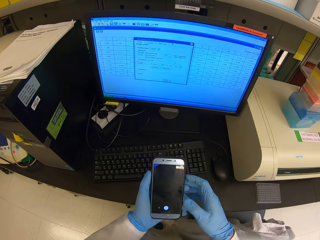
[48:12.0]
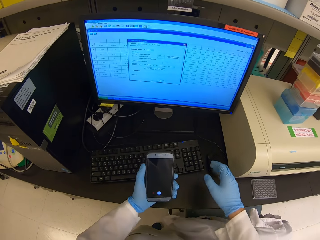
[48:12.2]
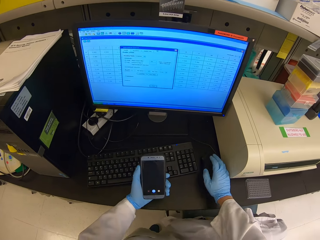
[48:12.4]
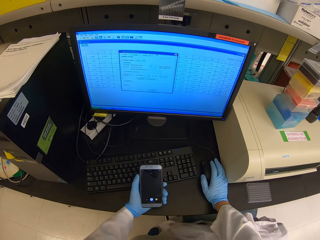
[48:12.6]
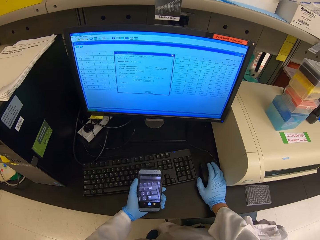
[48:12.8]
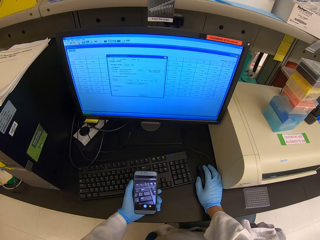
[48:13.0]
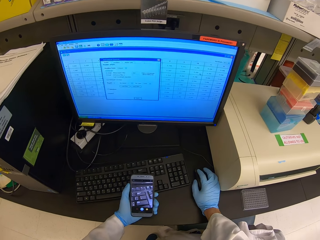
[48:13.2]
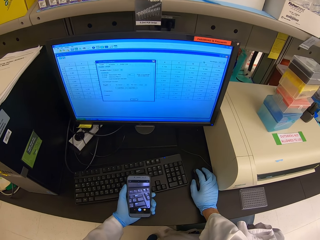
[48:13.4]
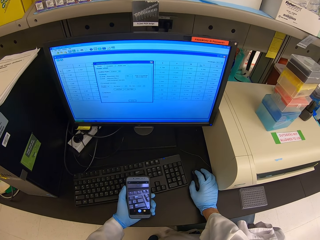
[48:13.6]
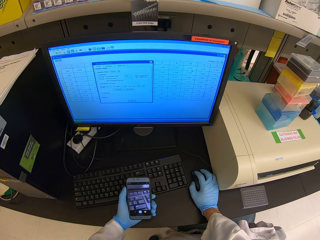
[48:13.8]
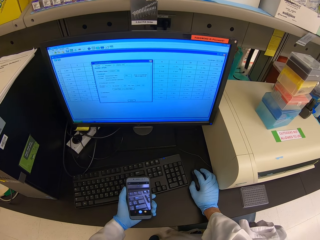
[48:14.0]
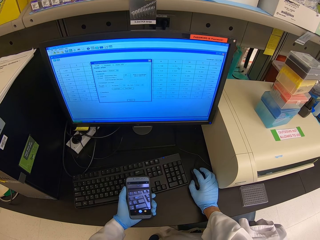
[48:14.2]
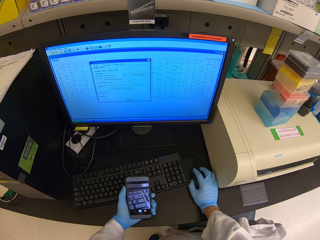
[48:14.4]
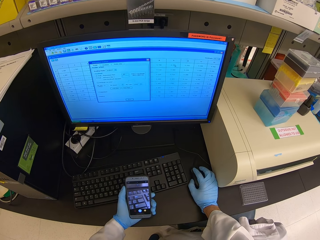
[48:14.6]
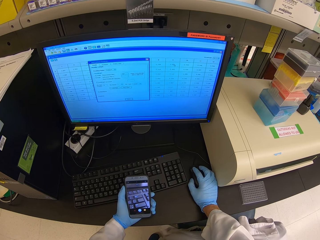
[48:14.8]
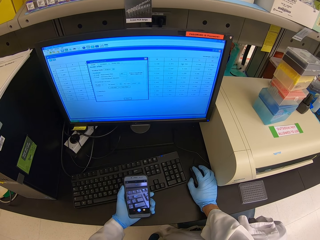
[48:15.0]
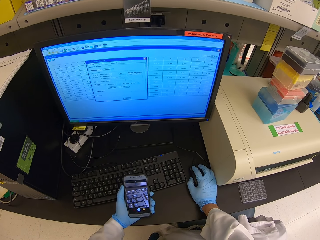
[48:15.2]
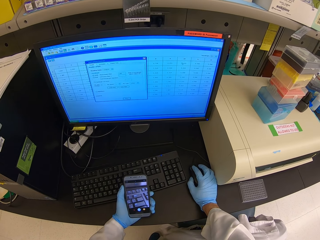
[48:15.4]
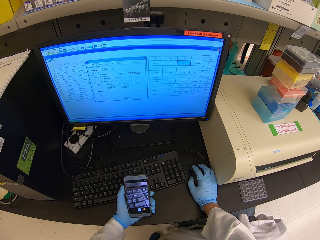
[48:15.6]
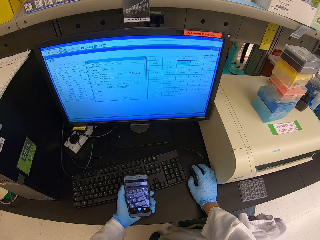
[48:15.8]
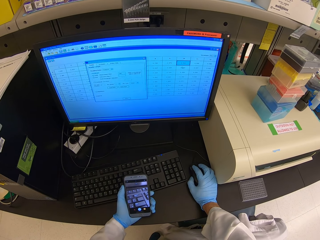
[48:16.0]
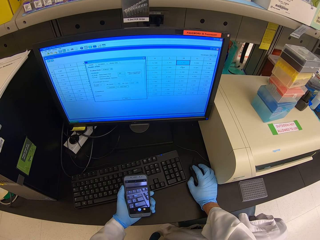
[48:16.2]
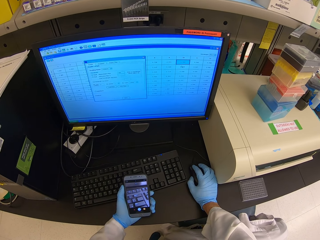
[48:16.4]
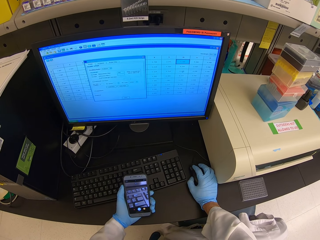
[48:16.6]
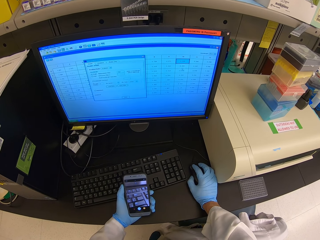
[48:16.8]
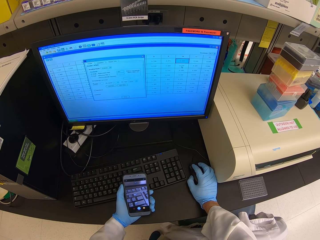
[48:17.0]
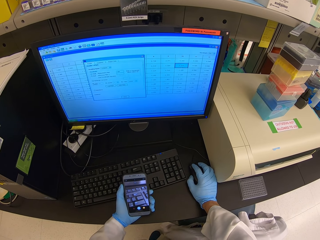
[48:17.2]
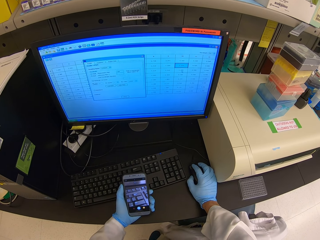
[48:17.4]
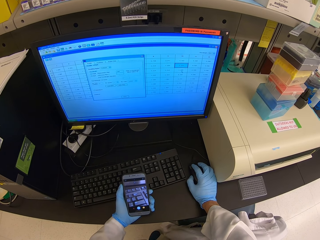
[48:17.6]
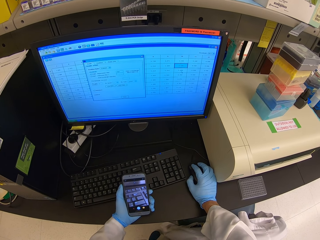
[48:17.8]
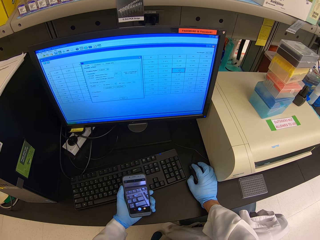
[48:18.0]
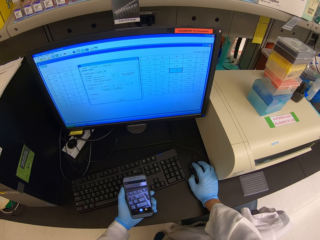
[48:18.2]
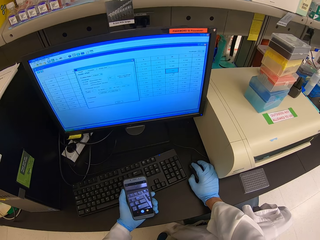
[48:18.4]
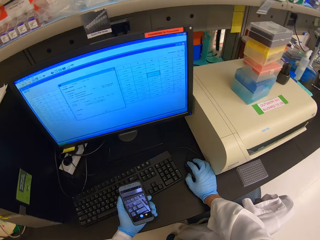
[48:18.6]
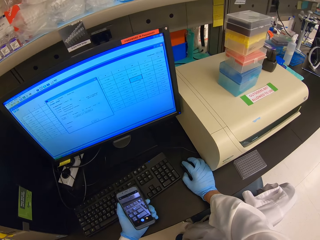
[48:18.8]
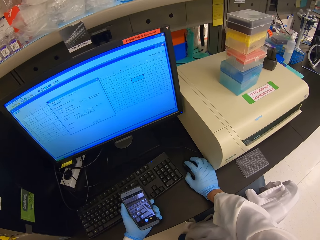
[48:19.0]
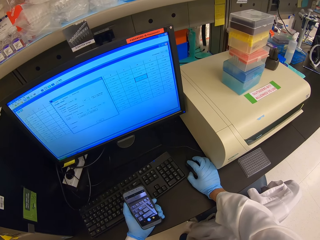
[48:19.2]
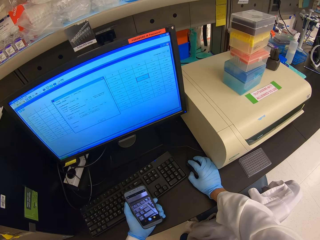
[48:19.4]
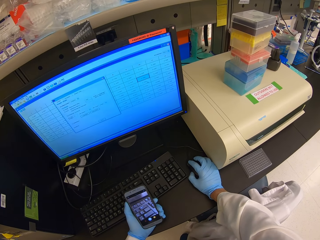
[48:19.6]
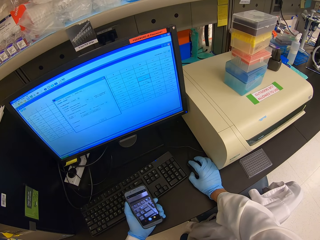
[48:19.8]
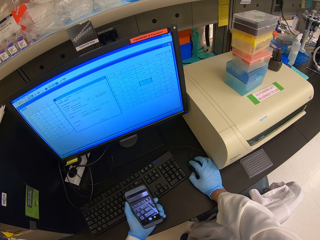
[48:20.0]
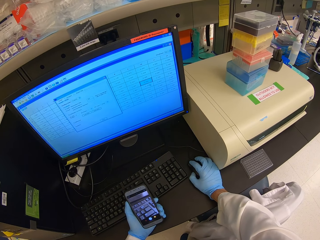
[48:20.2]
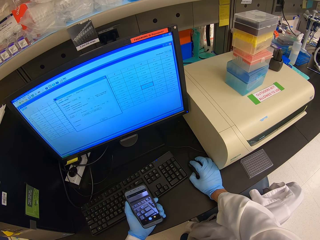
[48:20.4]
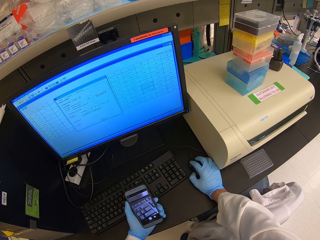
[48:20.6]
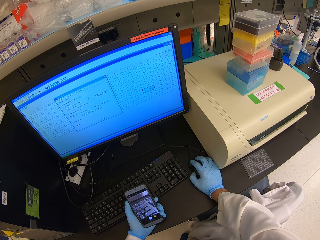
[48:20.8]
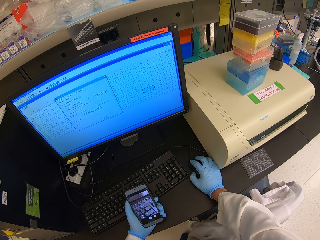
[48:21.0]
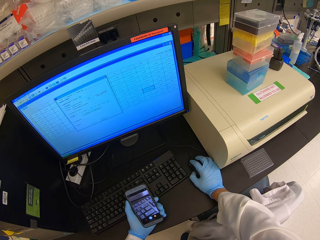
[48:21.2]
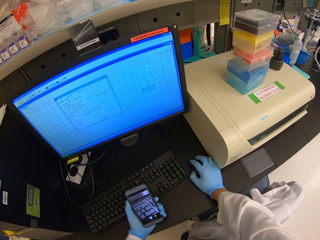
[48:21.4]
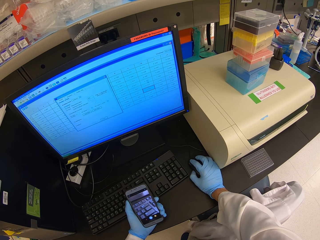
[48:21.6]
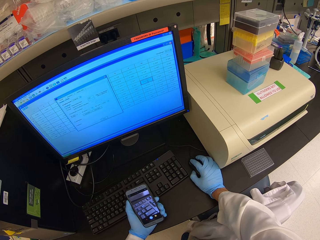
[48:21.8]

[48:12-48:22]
The camera wearer holds a mouse. They use the computer mouse. They operate the computer. They operate the monitor.

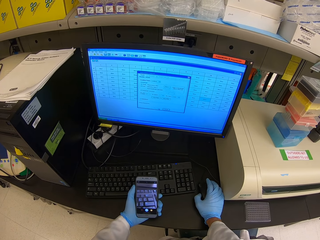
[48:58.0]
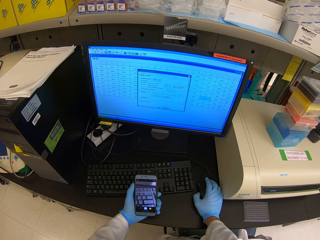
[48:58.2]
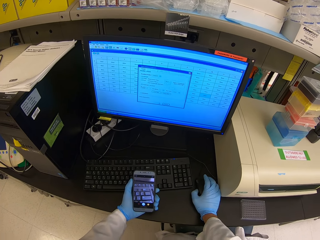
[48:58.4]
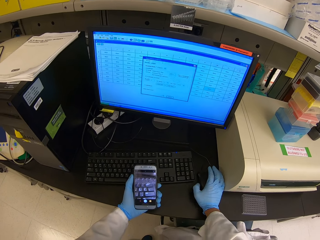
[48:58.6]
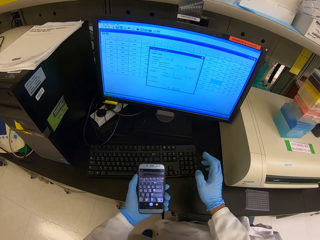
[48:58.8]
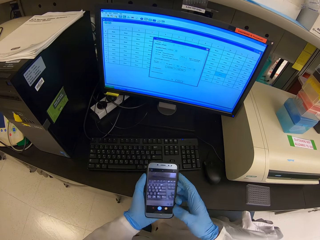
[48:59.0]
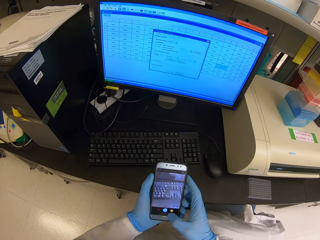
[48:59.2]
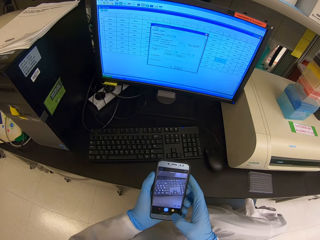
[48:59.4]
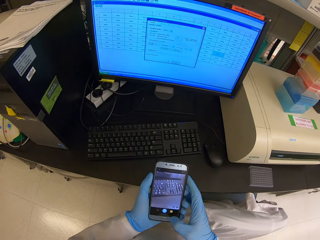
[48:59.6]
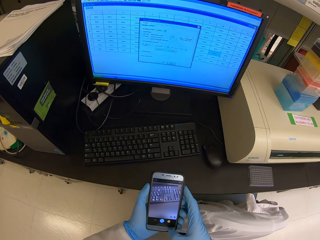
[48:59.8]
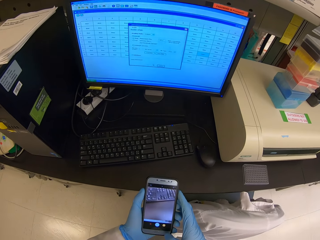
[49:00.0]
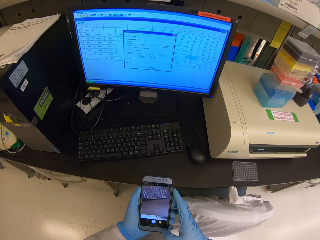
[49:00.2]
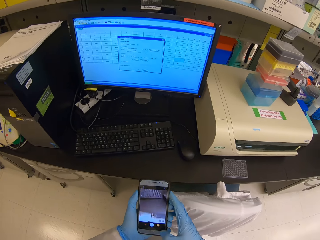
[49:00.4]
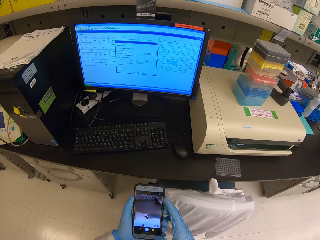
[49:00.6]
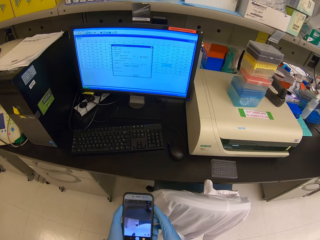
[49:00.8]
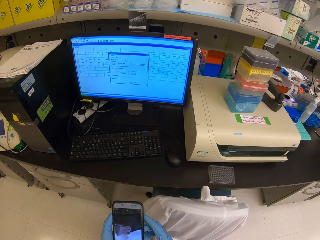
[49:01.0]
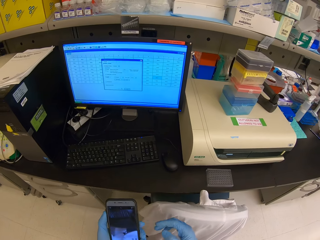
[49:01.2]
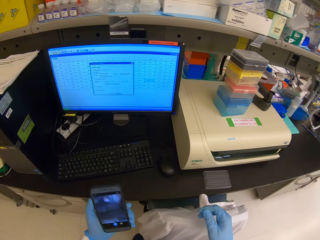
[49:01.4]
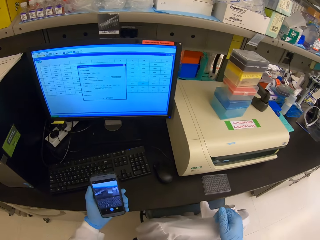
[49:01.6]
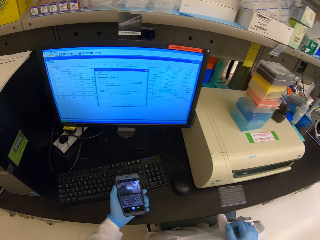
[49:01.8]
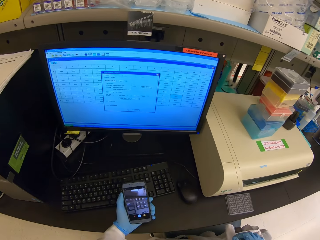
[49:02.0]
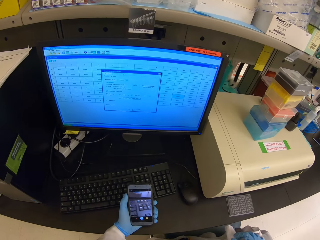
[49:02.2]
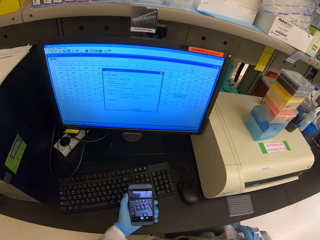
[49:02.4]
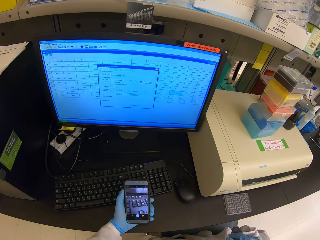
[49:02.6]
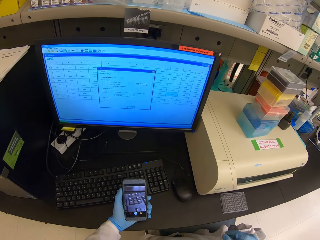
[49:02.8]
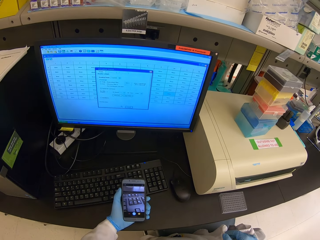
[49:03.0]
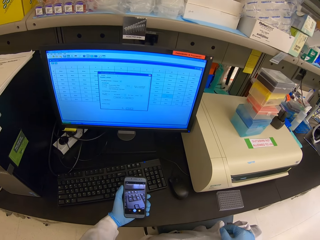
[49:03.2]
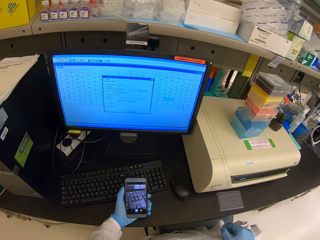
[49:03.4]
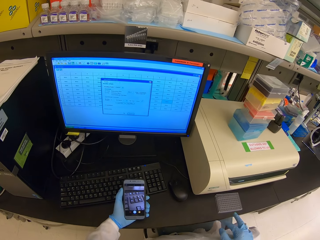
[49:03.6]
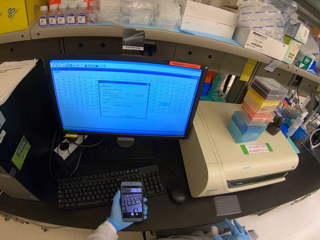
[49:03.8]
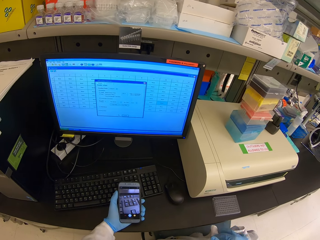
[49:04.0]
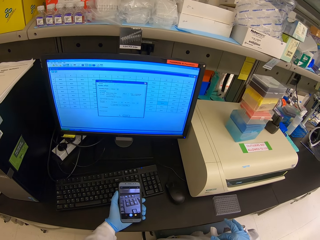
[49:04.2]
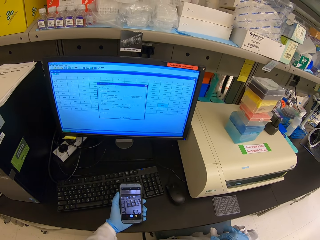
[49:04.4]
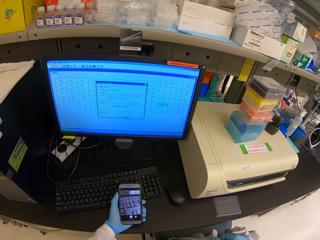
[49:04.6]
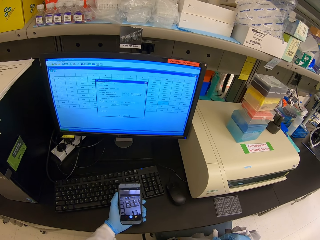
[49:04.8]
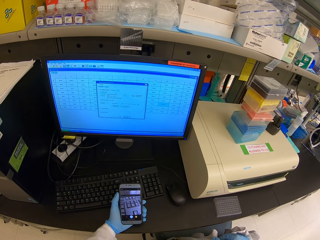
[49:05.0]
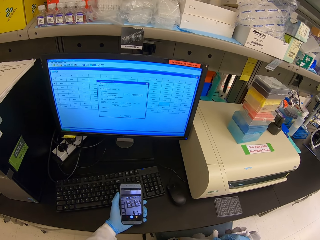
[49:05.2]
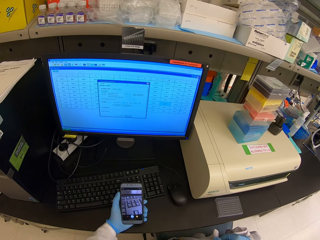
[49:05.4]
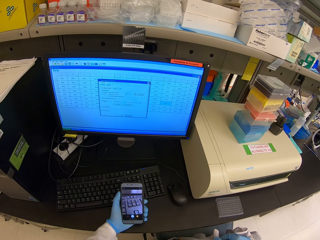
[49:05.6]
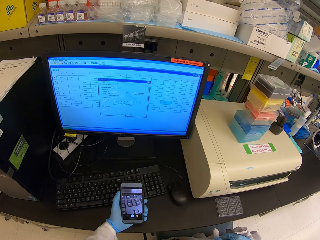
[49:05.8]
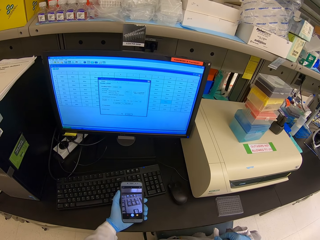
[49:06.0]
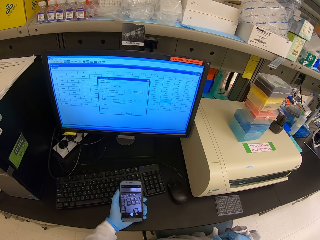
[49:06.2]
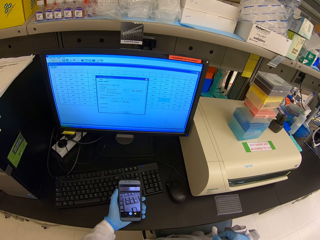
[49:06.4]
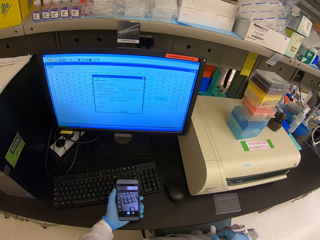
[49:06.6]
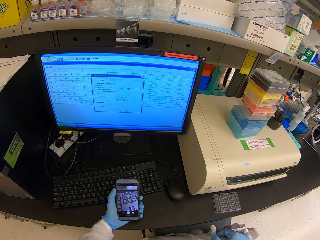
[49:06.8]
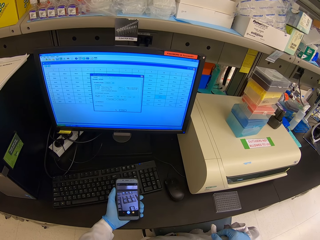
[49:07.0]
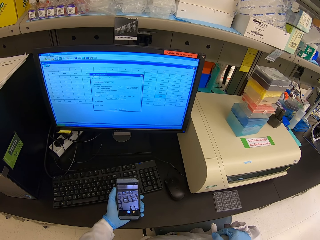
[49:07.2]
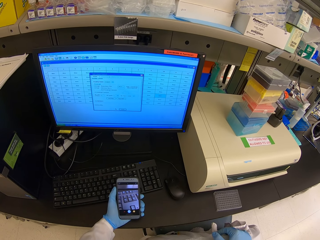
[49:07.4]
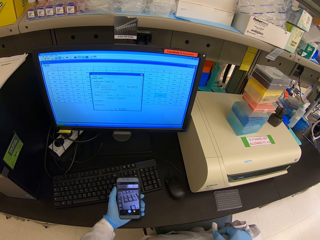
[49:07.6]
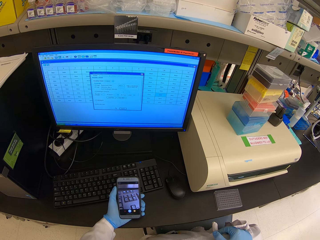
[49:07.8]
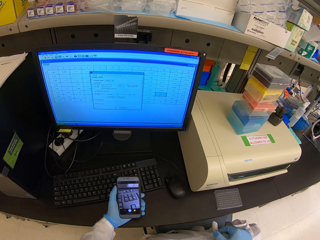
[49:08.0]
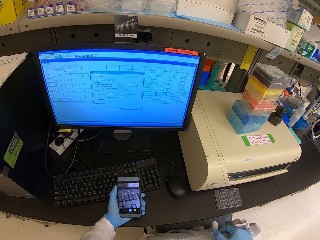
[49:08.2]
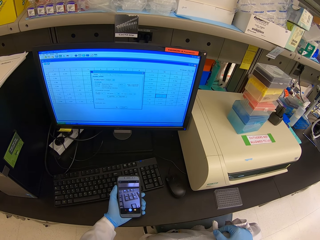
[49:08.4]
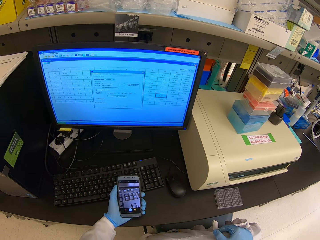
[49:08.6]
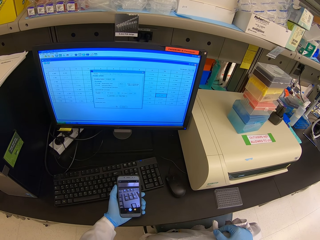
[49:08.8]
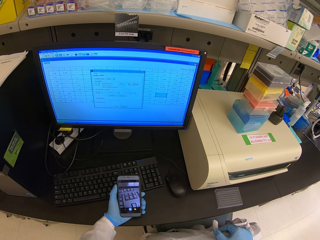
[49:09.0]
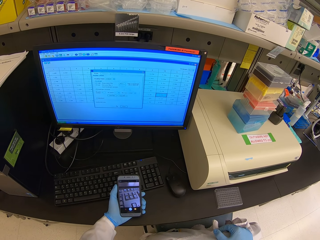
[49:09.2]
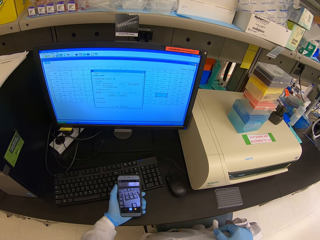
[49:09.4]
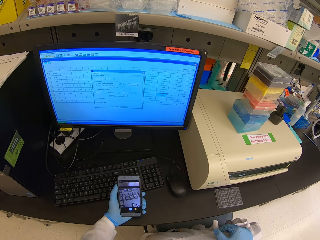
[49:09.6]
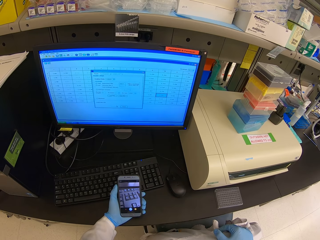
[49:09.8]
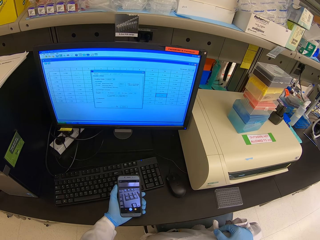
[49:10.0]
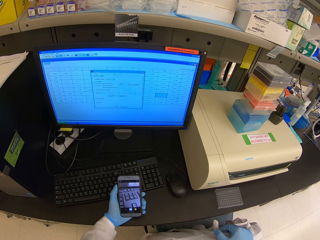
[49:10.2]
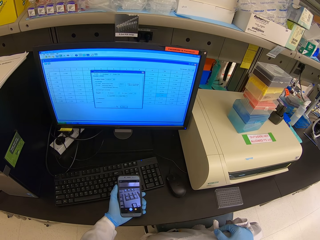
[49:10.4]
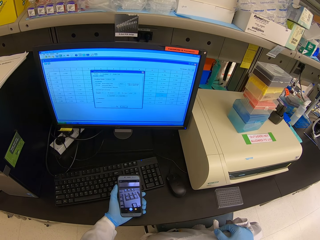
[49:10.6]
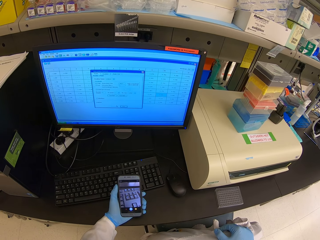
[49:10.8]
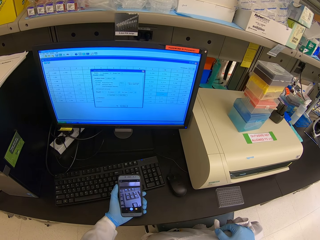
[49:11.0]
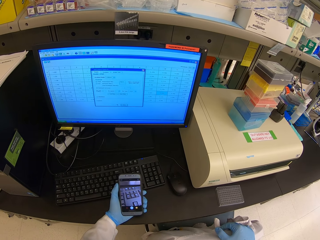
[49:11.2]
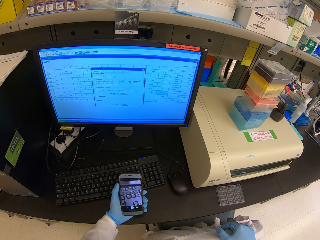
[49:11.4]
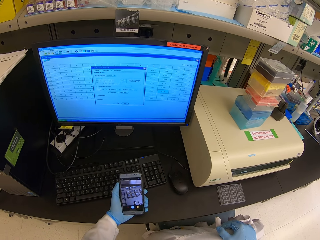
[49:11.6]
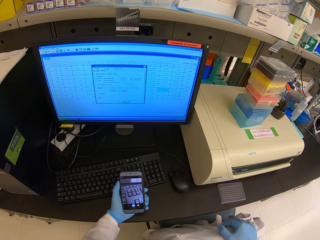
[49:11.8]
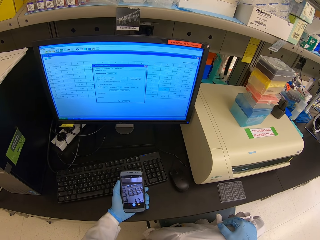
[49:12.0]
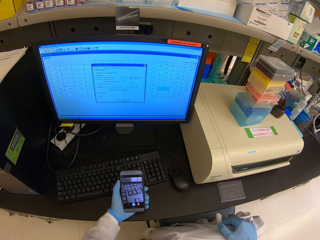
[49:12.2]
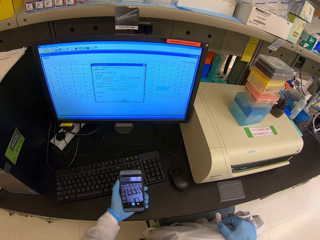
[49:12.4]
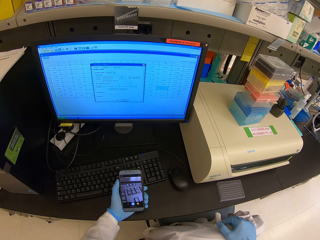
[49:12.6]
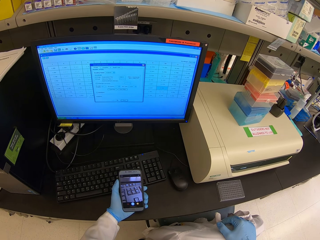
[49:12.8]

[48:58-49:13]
The camera wearer operates the phone. They stop operating the phone. They wait.
